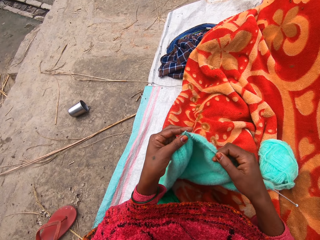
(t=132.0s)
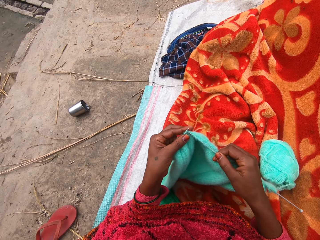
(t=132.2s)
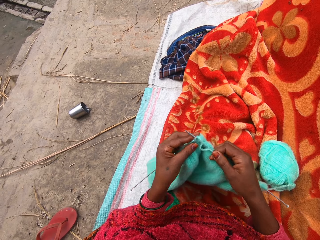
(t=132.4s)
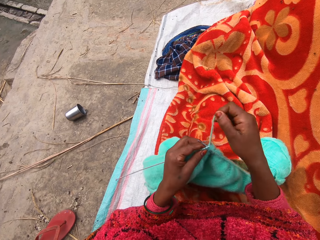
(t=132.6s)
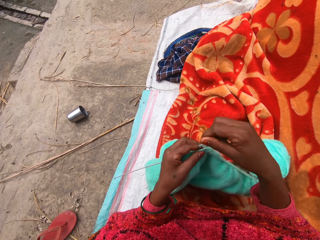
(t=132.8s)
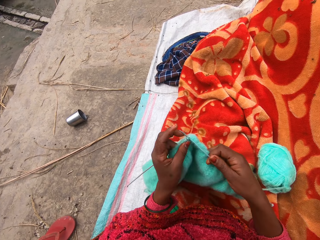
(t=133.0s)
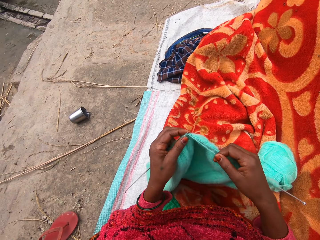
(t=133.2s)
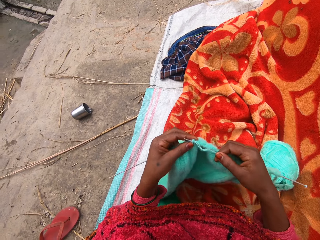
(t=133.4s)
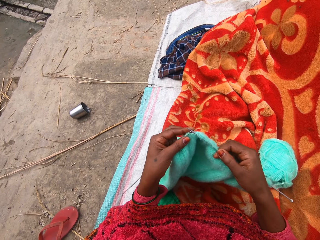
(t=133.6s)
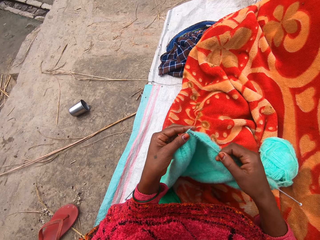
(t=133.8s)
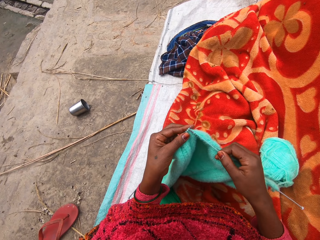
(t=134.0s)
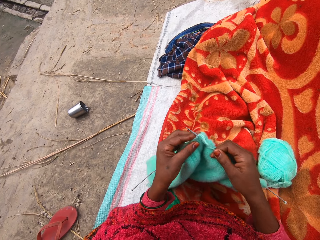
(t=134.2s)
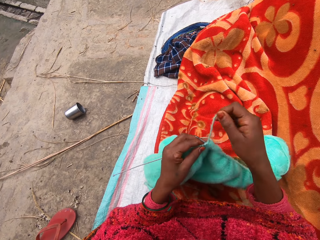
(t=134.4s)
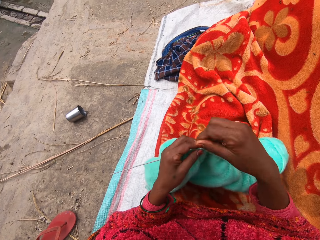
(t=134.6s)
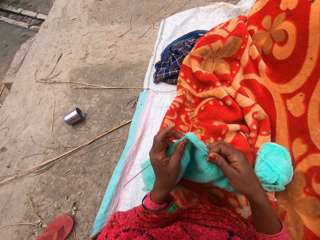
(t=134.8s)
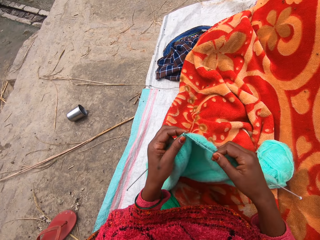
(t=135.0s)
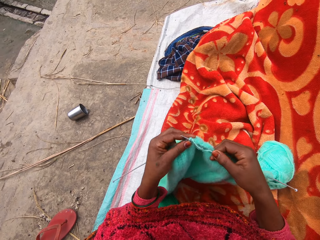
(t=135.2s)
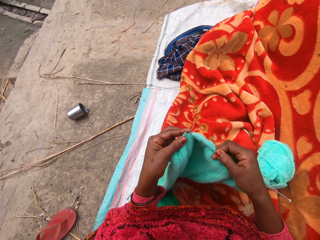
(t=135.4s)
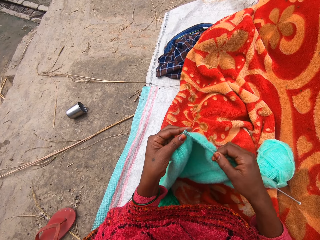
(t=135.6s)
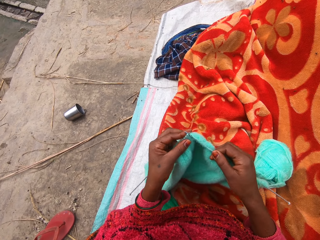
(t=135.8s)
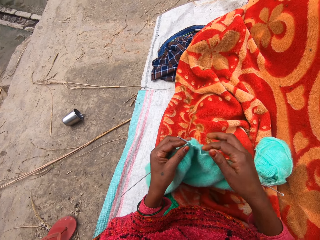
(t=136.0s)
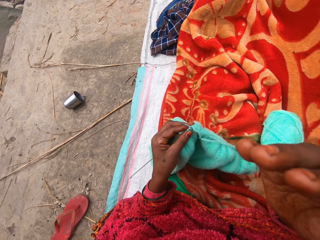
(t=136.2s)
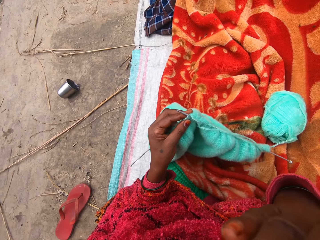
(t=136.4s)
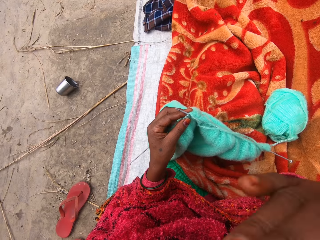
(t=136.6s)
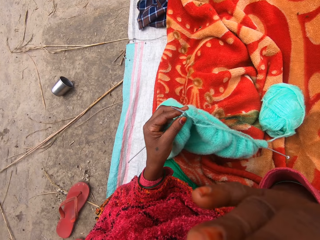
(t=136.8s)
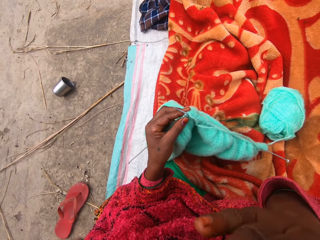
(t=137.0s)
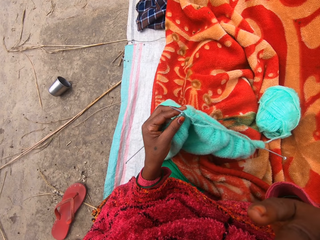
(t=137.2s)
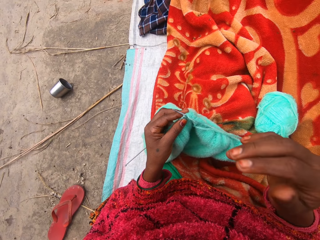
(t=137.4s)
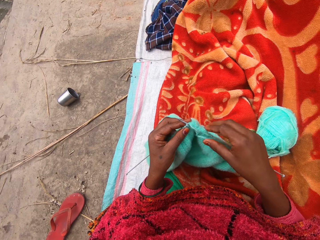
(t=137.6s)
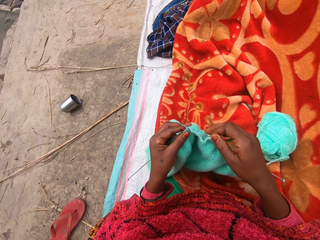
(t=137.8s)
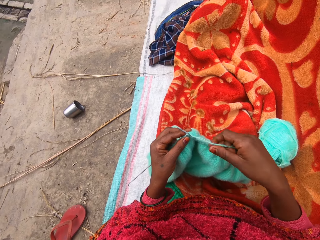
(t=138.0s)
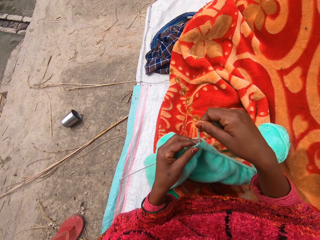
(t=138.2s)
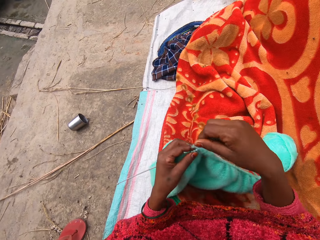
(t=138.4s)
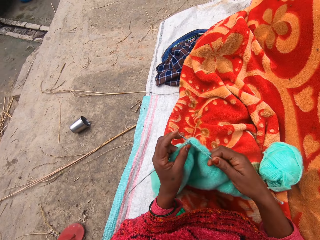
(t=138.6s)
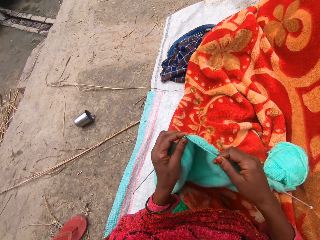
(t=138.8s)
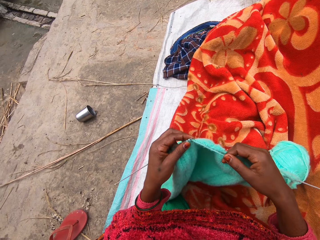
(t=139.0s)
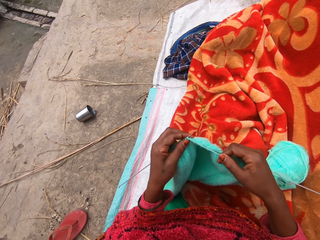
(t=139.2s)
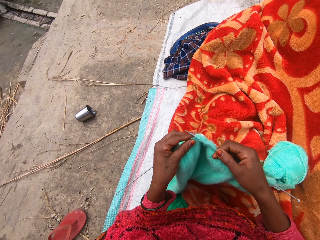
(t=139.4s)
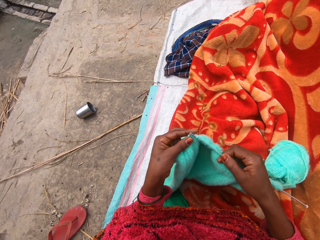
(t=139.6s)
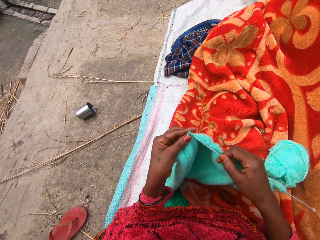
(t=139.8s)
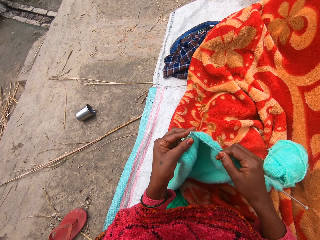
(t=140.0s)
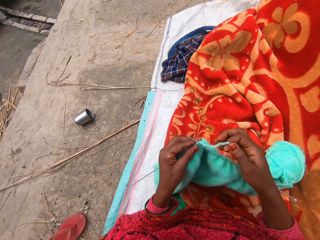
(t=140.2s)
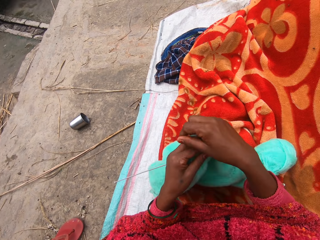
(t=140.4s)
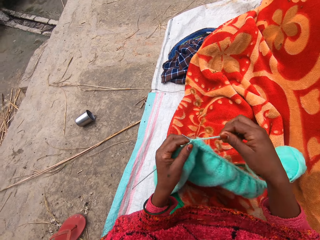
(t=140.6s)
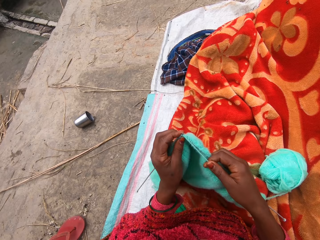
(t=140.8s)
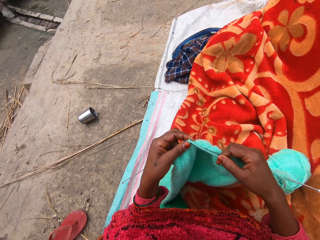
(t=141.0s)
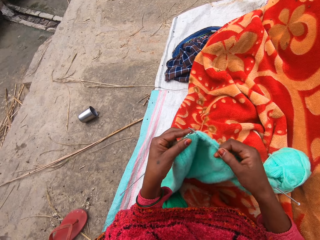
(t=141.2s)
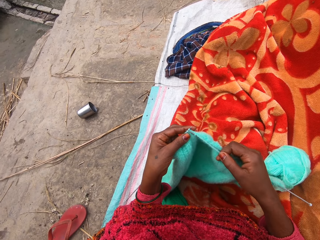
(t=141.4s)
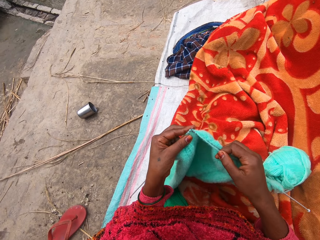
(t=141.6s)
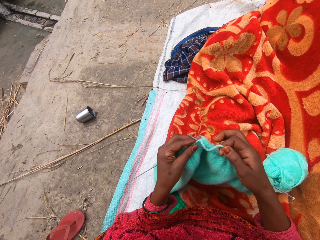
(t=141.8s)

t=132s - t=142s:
The camera wearer moves her hand towards her face. She wipes her face with her hand. She lowers her hand. She holds the yarn with her hand. She picks up the yarn. She wraps the yarn on the knitting needle. She knits the yarn with the knitting needles.

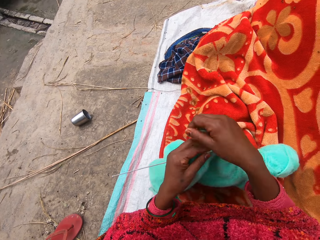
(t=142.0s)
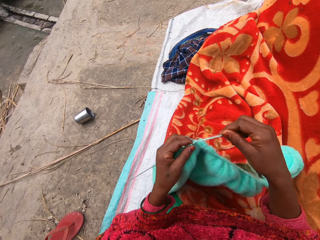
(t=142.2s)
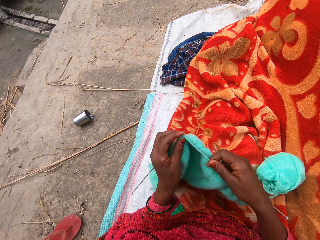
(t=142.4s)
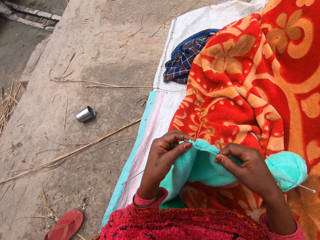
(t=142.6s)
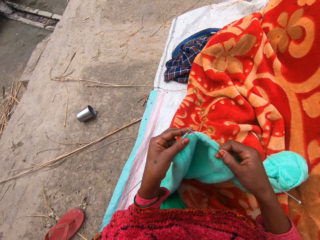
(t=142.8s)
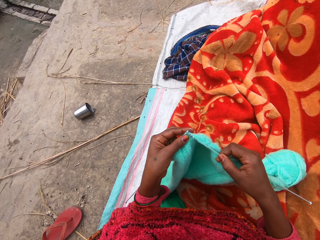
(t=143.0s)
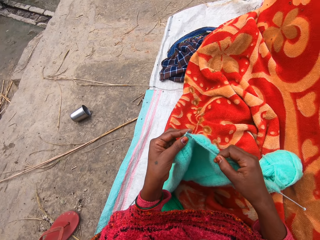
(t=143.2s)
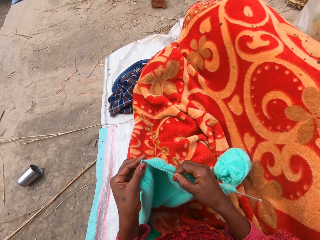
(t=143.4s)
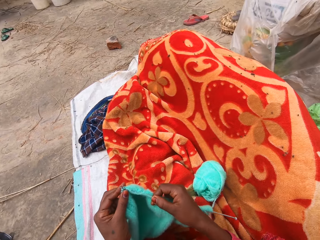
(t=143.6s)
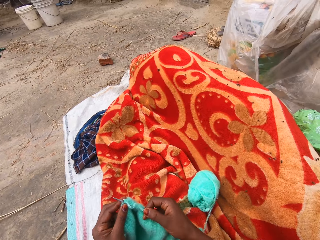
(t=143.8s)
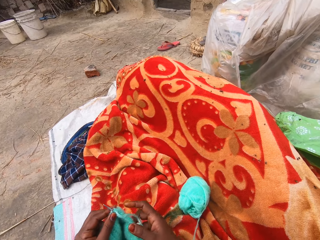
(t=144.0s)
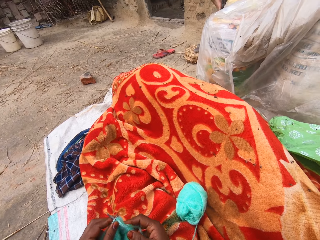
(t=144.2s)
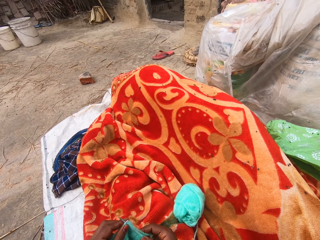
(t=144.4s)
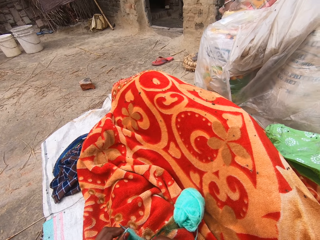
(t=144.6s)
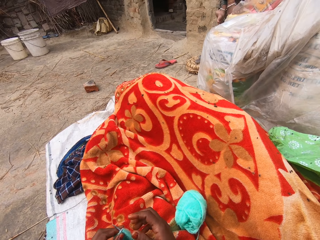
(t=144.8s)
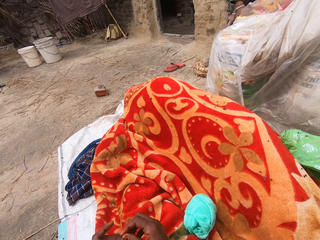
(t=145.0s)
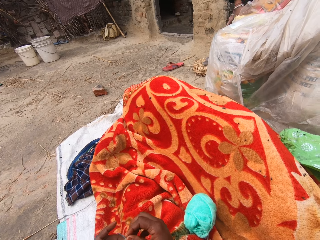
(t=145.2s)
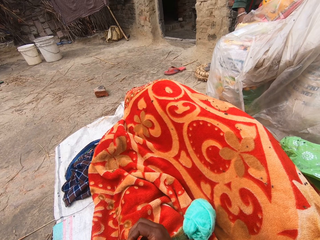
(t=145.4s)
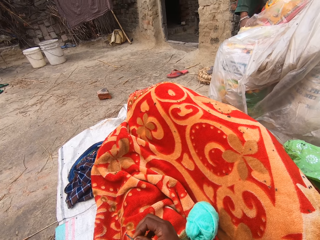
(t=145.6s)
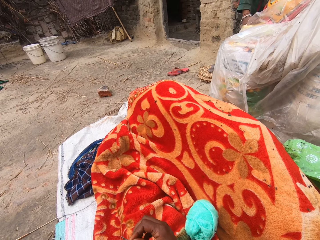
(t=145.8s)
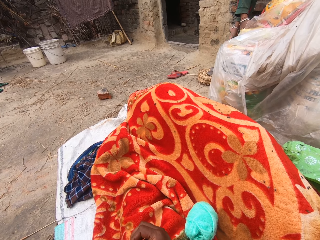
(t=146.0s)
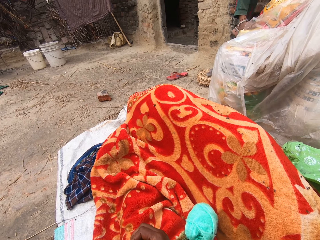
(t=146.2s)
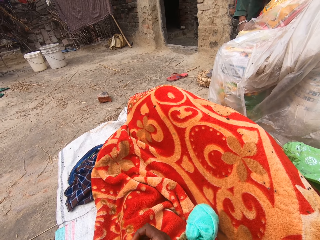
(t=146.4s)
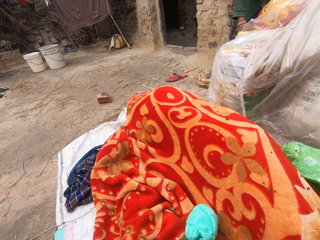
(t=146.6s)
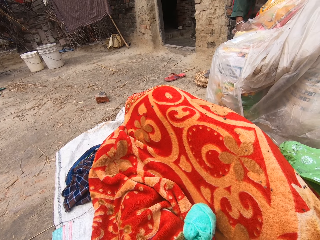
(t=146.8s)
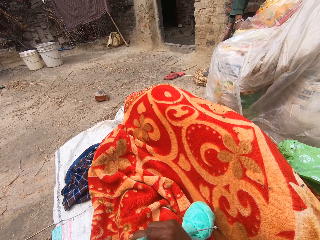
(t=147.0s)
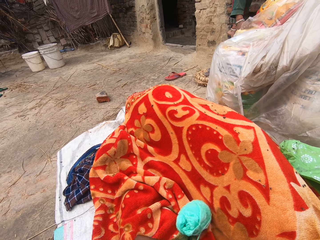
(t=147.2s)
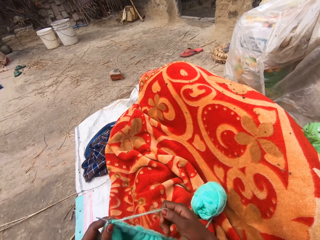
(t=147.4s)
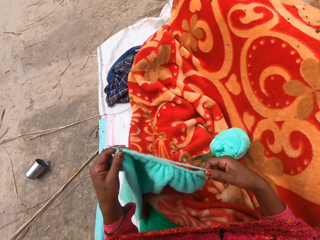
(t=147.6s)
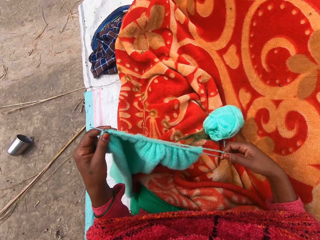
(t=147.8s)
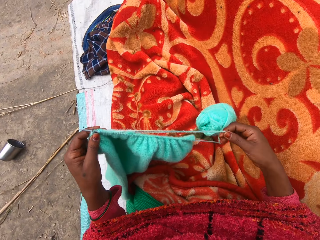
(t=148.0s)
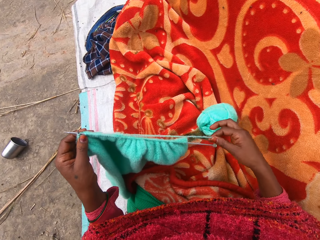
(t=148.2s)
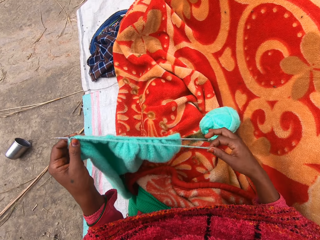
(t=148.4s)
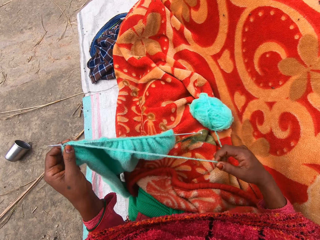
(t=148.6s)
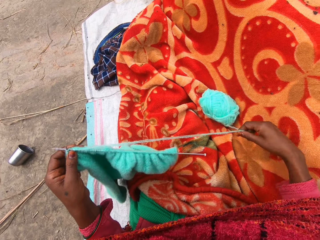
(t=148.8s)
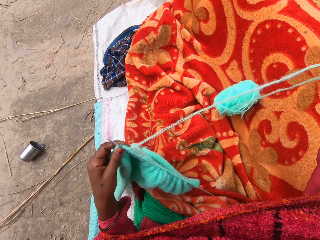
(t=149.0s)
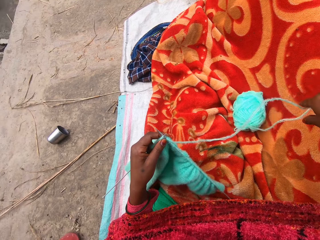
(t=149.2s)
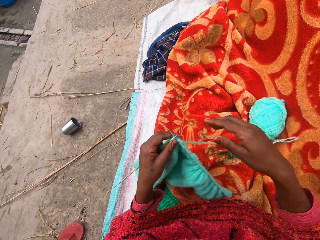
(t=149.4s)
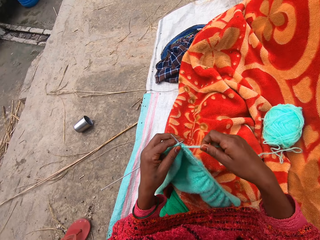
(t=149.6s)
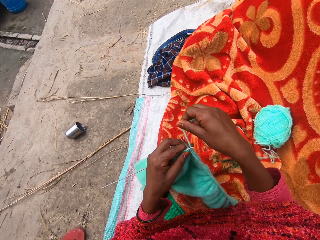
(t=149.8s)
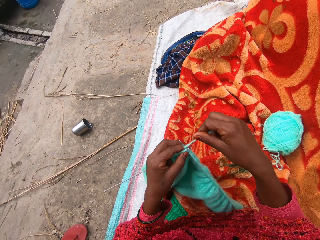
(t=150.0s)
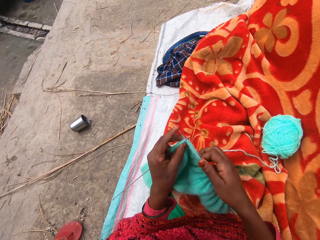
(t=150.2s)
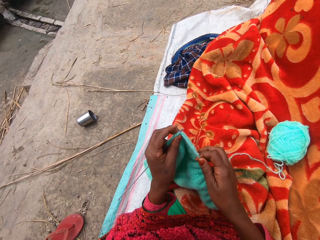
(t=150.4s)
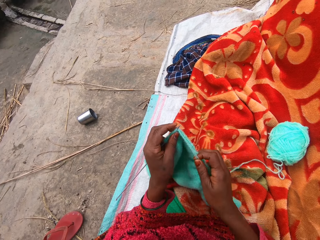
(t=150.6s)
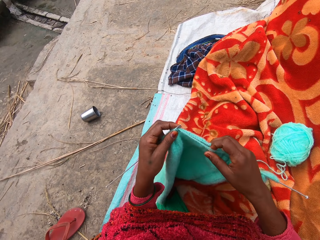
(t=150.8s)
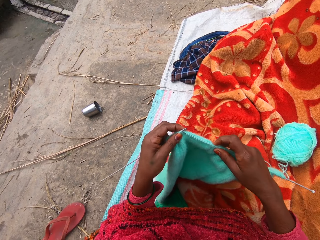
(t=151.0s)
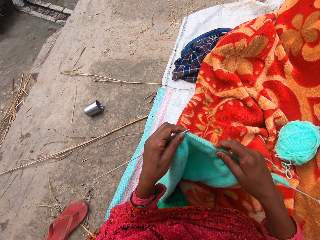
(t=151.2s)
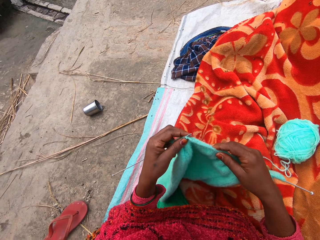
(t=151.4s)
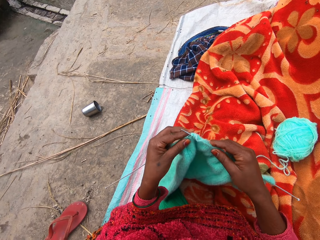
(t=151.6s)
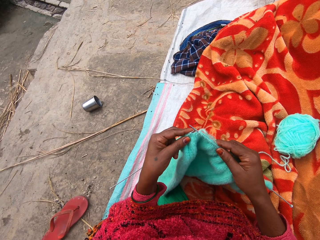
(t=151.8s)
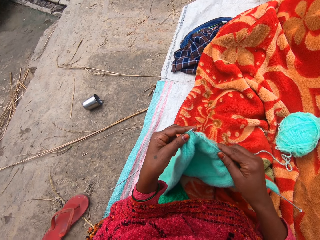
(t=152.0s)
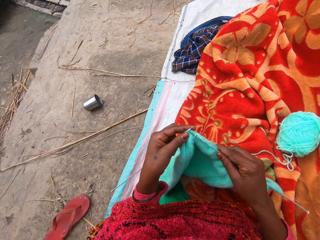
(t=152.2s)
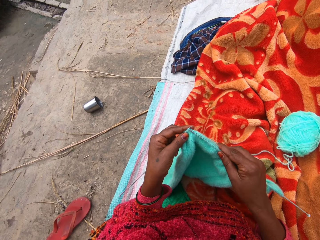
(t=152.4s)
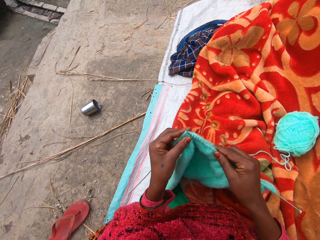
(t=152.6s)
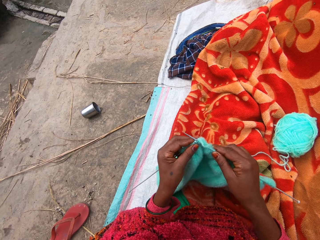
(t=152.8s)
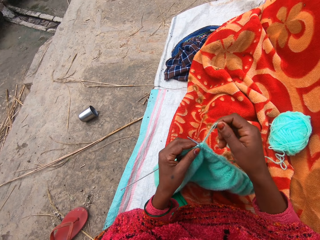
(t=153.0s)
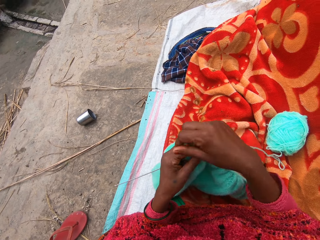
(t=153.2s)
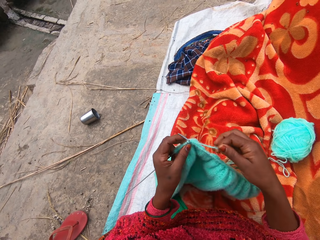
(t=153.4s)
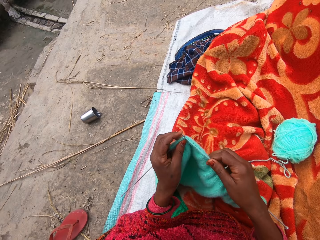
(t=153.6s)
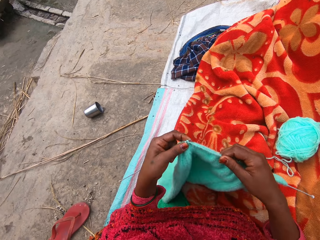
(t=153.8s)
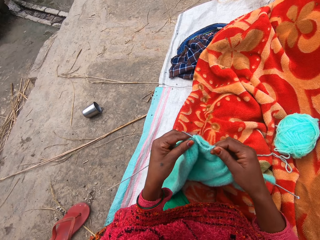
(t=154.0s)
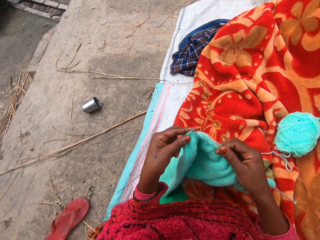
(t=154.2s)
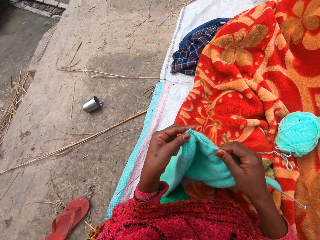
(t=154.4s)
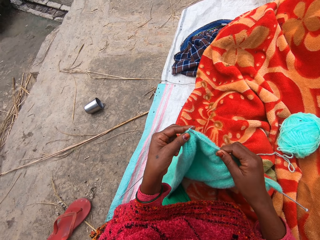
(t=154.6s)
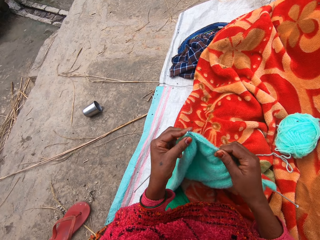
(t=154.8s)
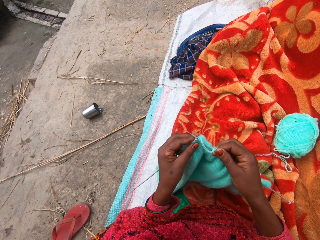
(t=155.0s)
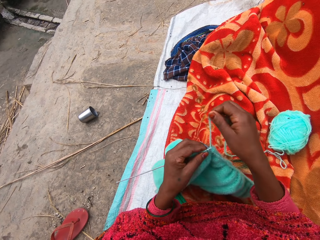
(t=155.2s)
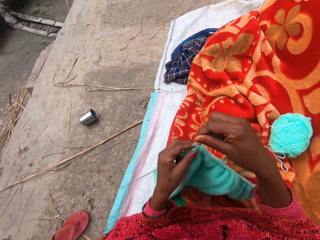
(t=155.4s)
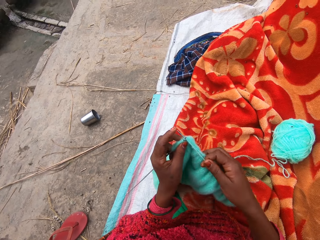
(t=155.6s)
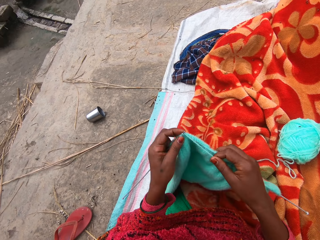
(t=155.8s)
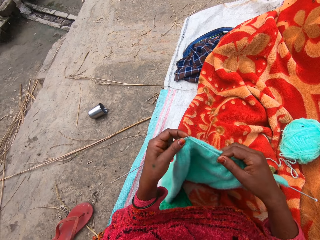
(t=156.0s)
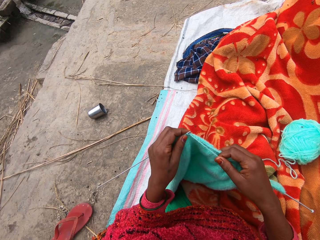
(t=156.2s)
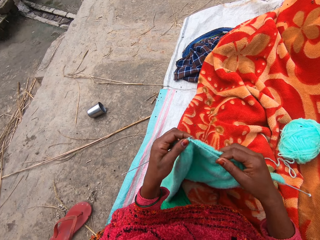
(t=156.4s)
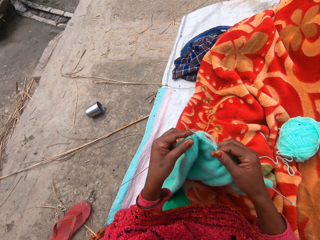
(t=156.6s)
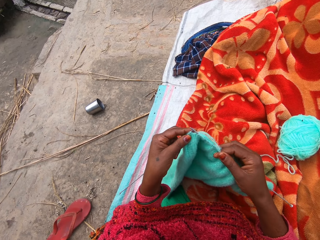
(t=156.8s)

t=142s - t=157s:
The camera wearer stares at the blanket. She talks to a man. She picks up the yarn with her hand. She moves her hand forward. She picks up the yarn. She wraps the yarn on the knitting needle. She knits the yarn with the knitting needles.
